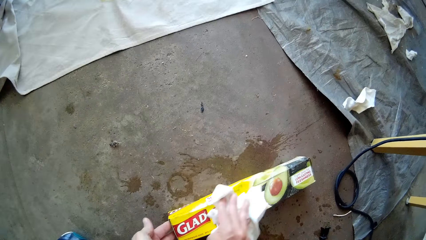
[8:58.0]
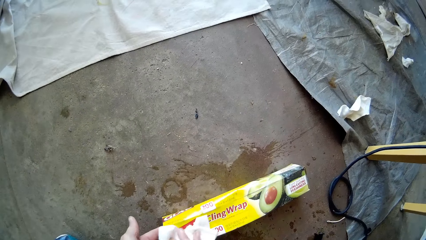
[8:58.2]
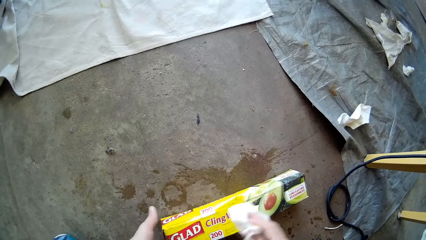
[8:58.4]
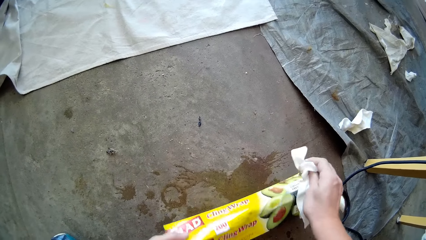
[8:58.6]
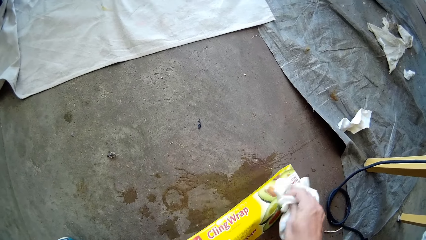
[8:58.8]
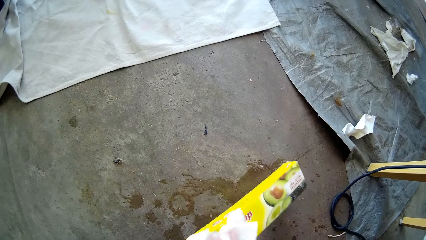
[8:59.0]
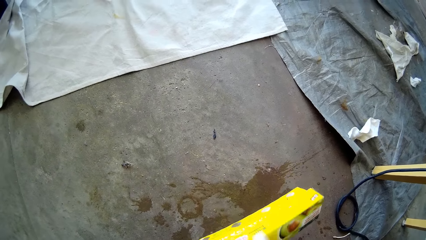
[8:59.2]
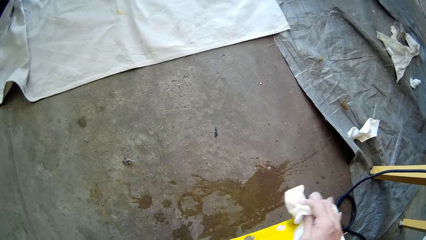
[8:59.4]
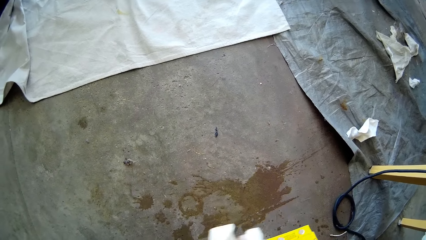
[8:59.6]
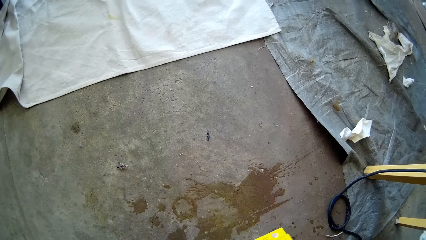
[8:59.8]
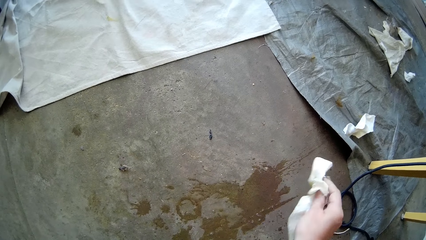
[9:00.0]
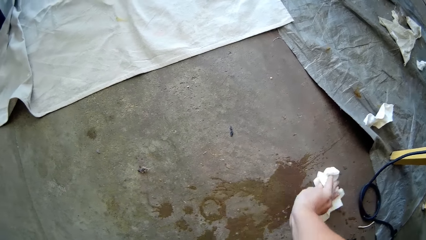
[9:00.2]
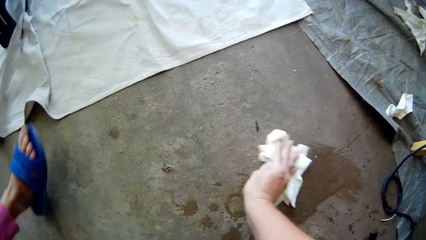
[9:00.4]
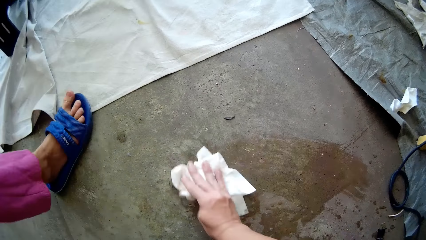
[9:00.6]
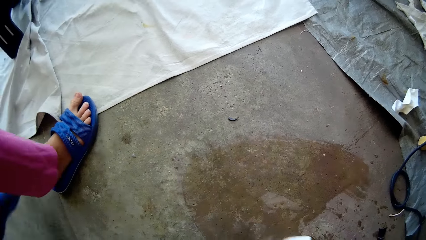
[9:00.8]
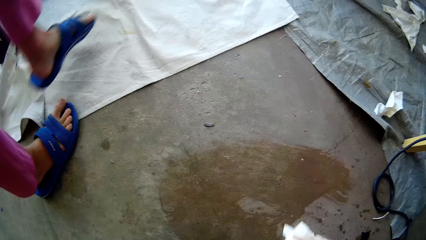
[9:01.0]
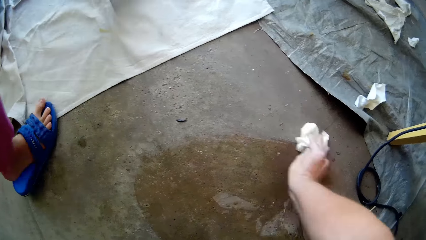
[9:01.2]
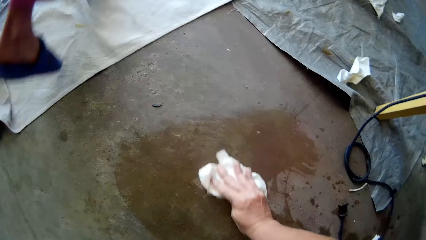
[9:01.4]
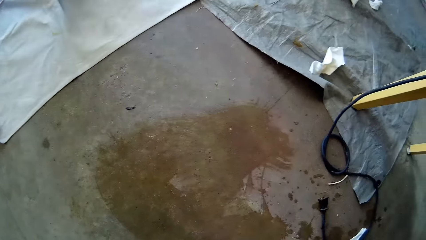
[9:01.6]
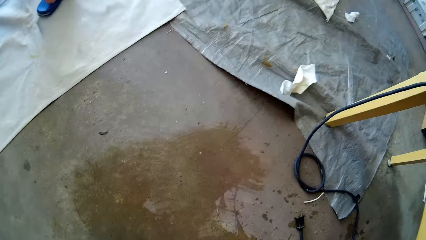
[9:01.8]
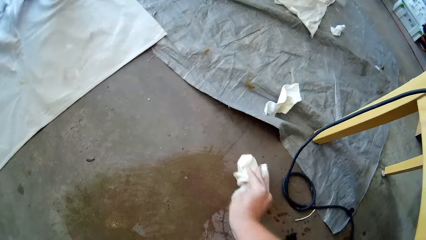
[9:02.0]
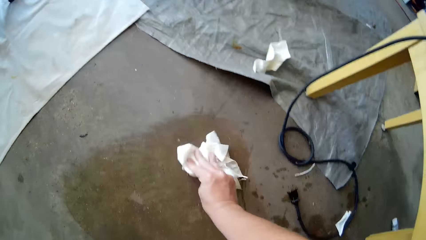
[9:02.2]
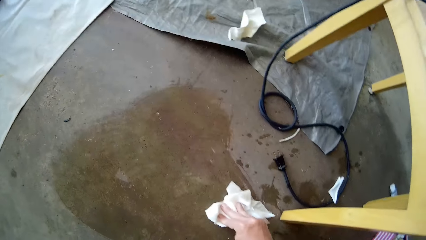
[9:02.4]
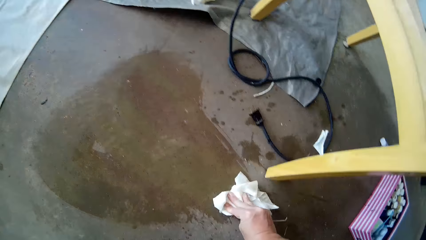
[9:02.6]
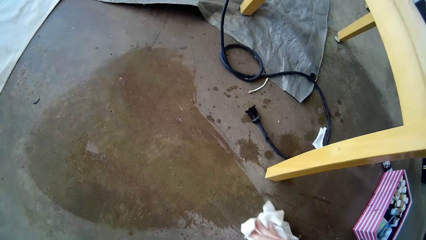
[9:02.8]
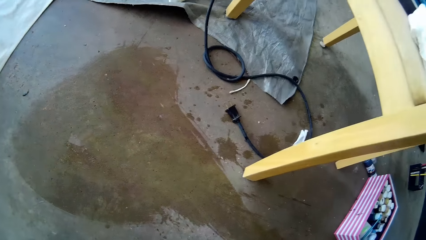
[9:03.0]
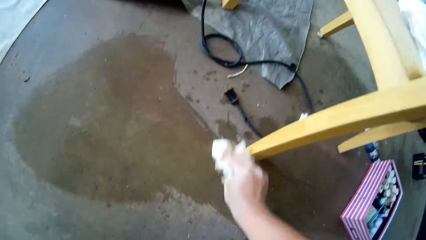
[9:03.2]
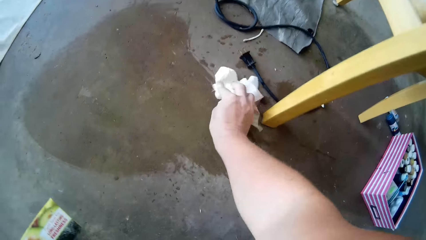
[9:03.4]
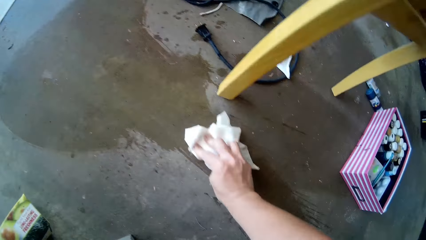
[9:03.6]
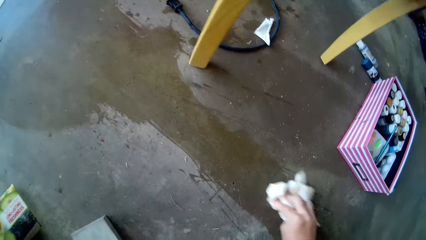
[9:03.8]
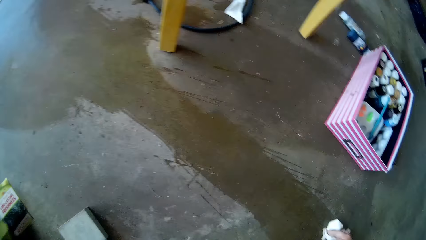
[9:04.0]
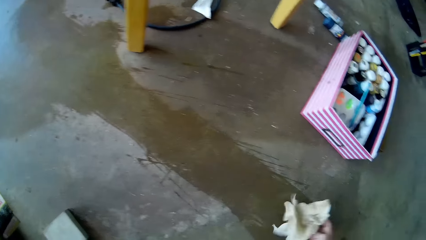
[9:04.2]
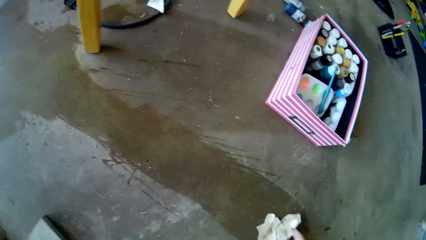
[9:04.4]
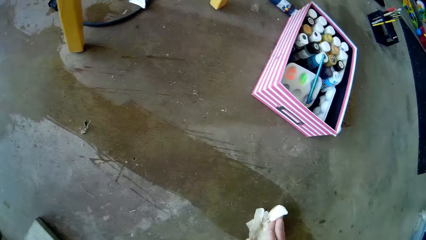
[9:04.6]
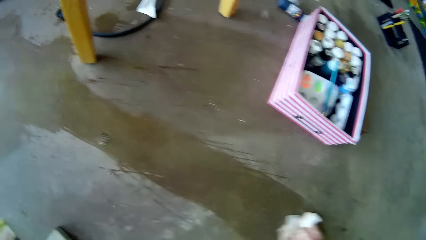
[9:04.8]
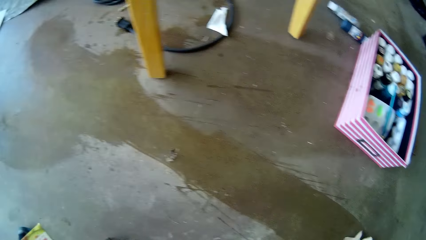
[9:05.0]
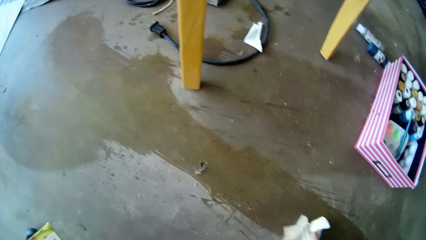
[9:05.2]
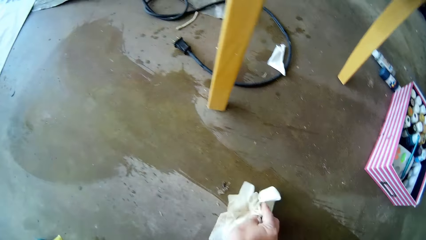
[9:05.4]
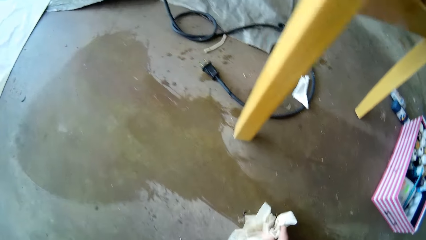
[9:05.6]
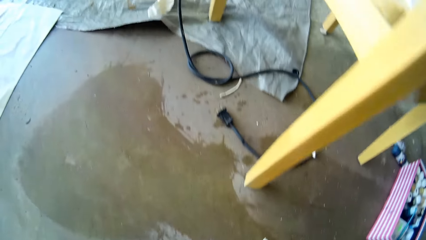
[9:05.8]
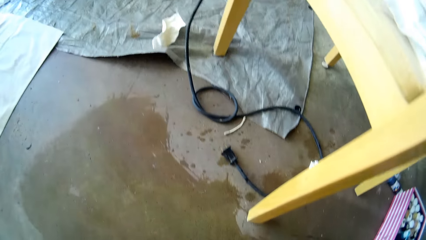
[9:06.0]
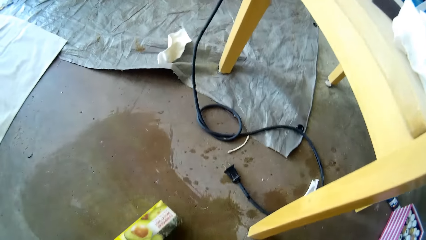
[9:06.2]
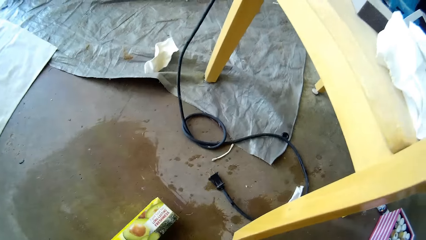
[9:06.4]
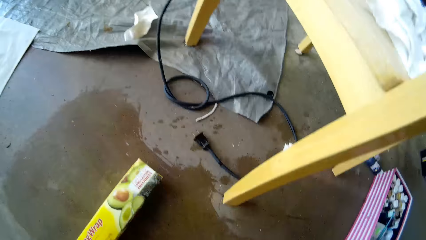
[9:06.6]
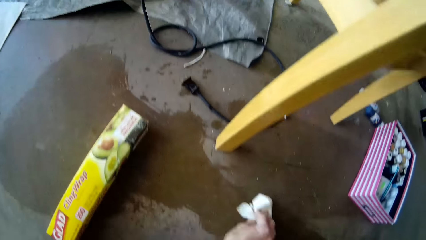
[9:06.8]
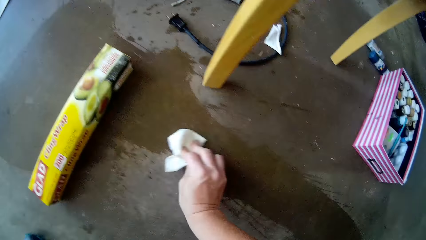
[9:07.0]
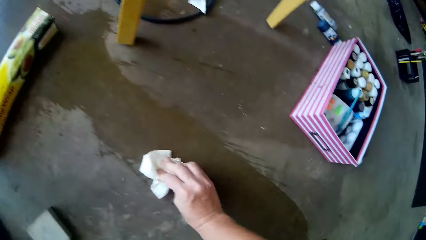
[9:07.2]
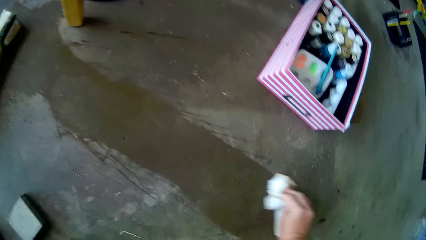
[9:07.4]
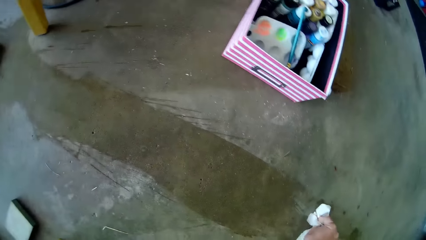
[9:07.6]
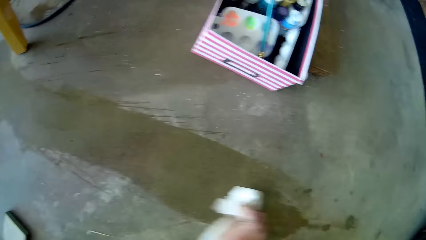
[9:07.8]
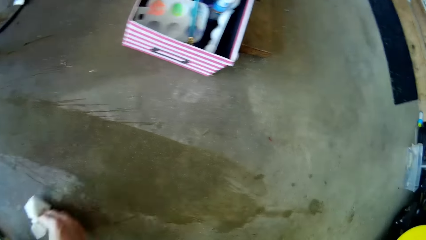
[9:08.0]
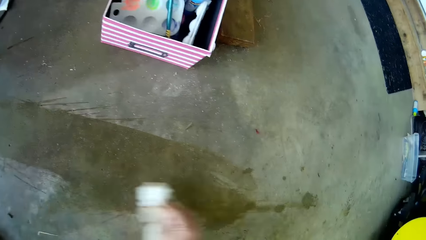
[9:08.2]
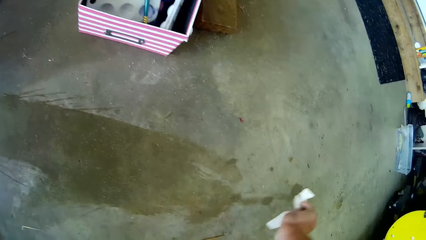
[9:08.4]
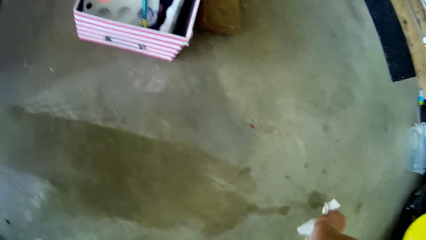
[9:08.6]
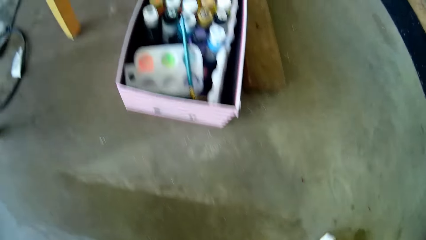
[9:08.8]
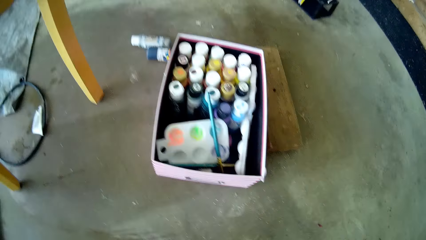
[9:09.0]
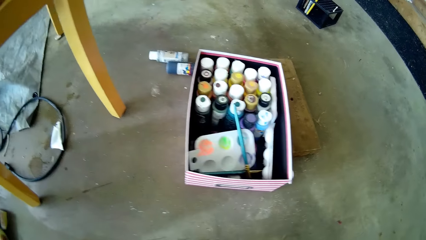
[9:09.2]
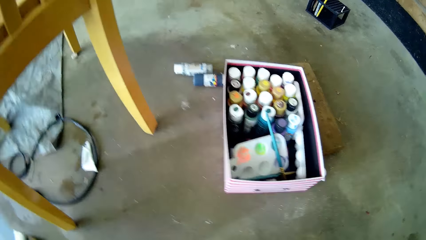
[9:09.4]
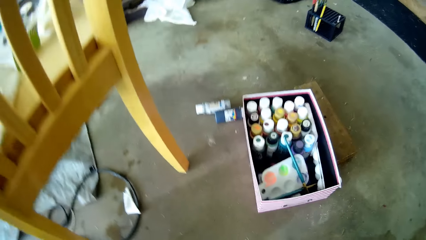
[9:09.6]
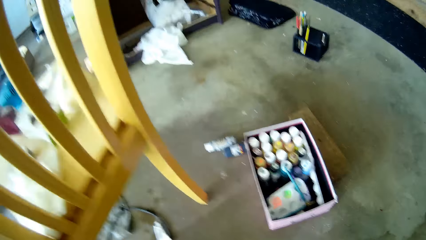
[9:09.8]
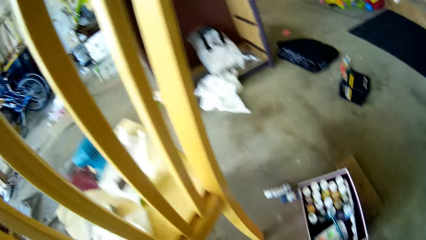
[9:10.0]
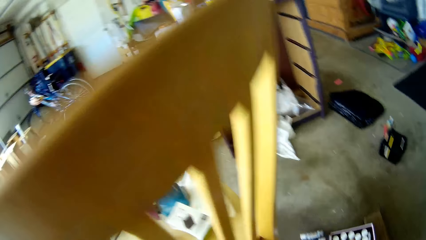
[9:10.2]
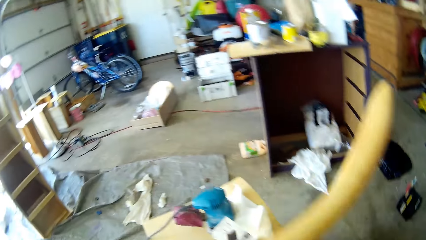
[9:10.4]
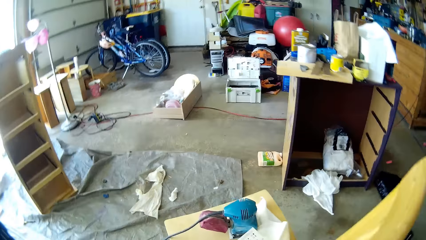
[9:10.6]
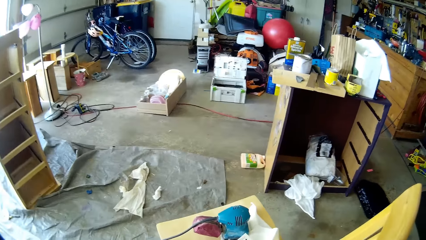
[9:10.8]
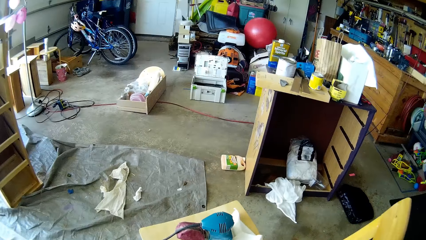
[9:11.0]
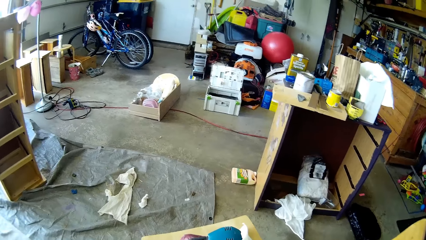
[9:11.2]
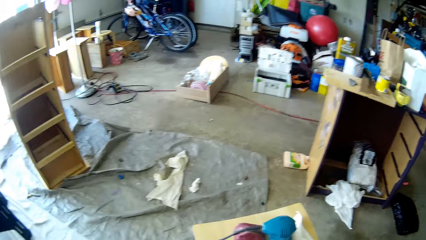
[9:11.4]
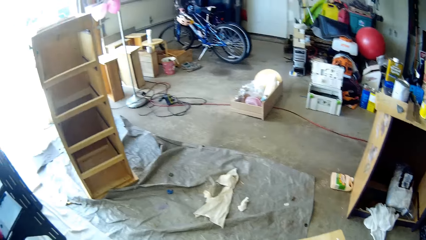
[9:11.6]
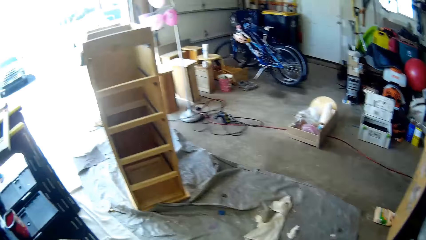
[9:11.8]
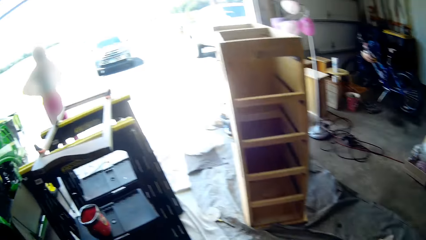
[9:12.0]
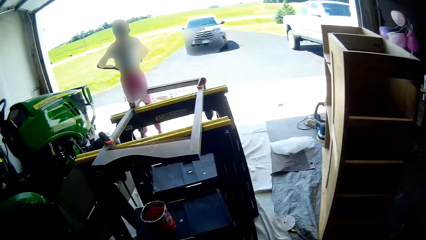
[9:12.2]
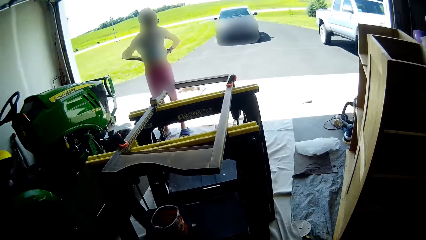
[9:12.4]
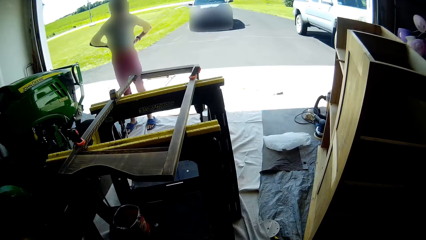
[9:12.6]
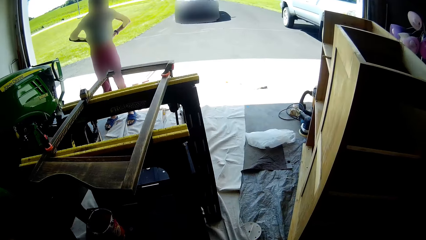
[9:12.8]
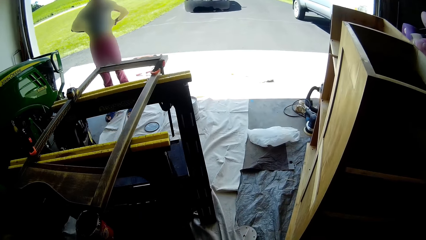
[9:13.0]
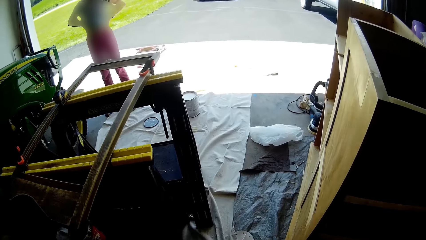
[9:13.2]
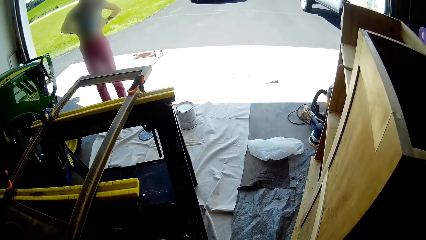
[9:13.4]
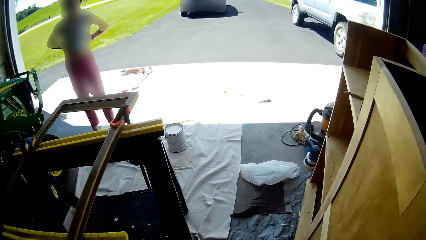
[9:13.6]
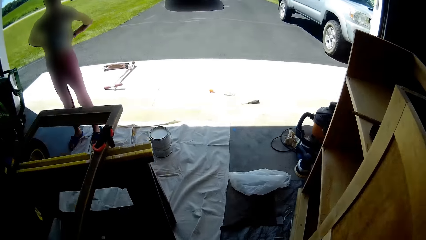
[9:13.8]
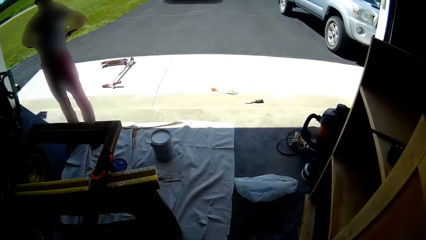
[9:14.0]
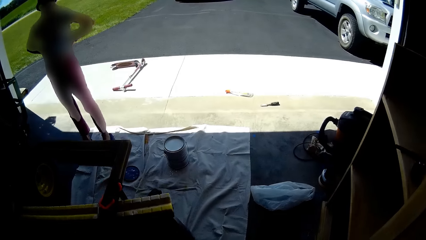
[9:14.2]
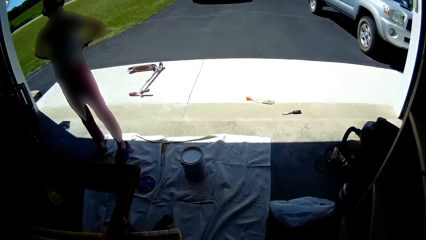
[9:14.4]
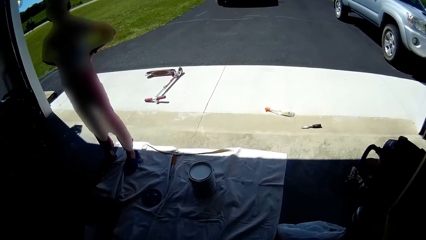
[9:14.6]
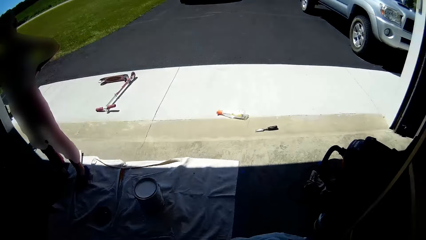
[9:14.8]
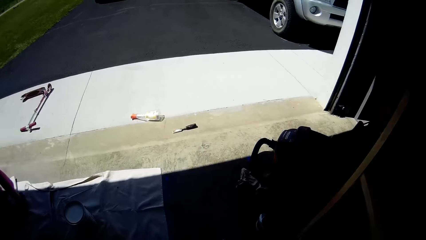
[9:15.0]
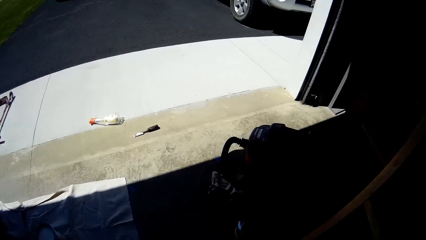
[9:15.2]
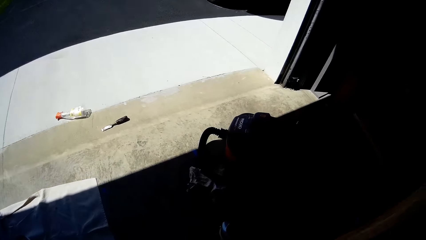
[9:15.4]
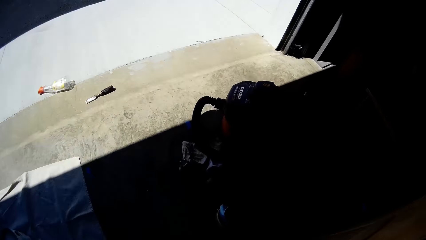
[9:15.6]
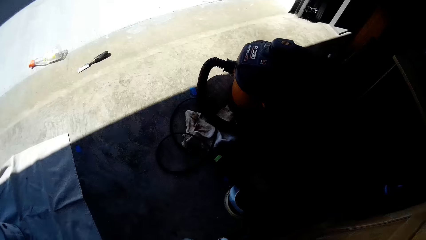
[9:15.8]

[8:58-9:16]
The camera wearer holds a pack or carton on the ground with her left hand. She cleans the pack on the ground with the nylon in her right hand. A child walks around. The camera wearer cleans the ground or floor with the nylon in her right hand. She wipes the floor. She pushes the carton box. She wipes the floor. She looks around, walks around, talks with the child, and walks around.
